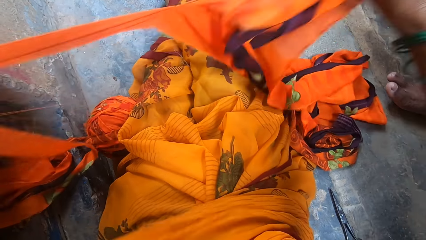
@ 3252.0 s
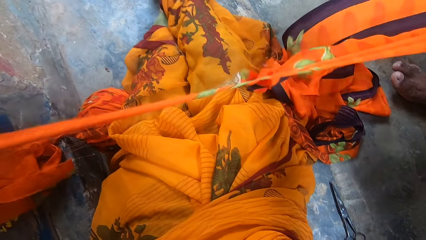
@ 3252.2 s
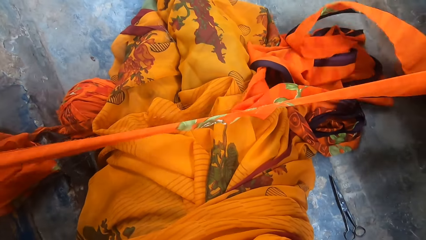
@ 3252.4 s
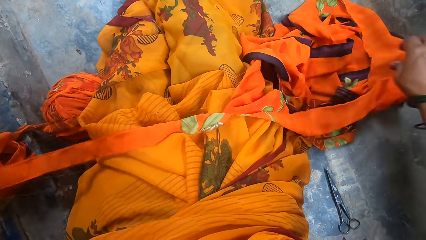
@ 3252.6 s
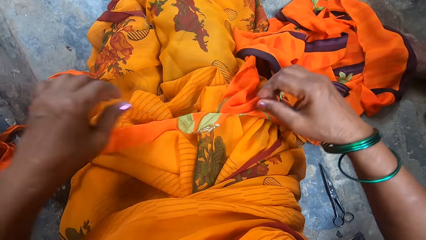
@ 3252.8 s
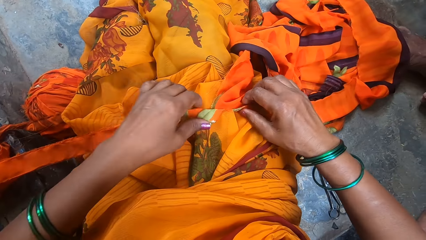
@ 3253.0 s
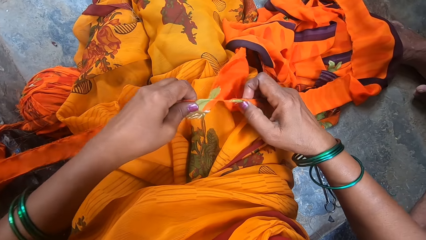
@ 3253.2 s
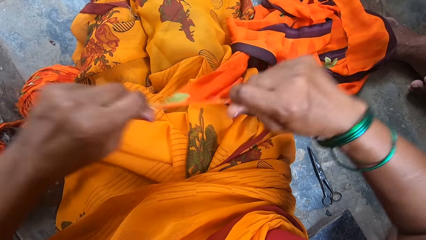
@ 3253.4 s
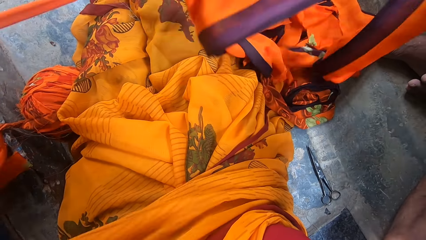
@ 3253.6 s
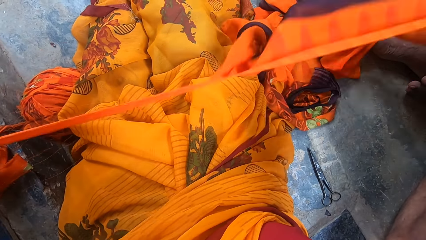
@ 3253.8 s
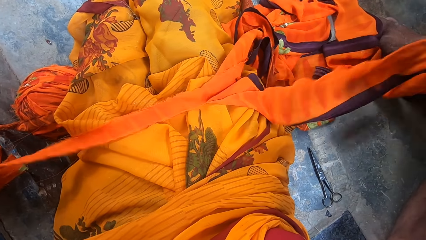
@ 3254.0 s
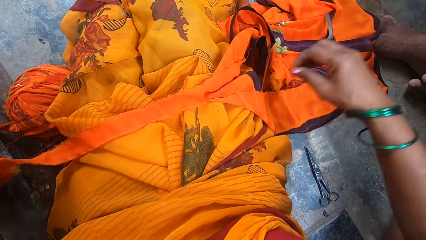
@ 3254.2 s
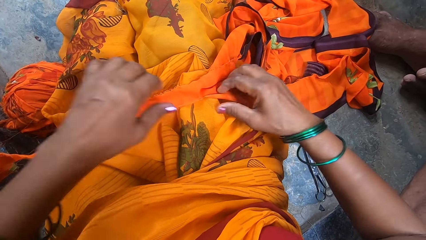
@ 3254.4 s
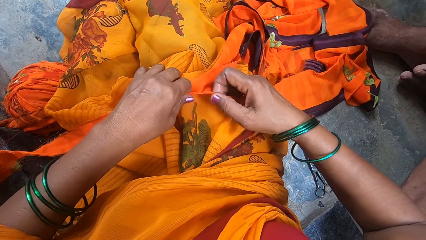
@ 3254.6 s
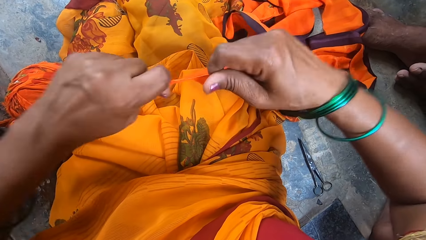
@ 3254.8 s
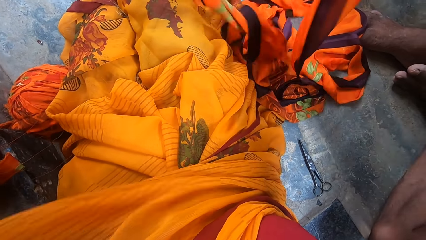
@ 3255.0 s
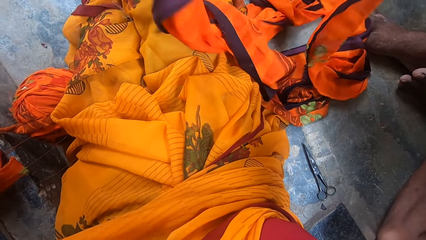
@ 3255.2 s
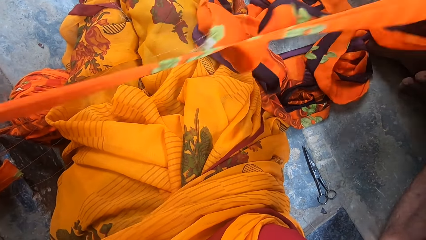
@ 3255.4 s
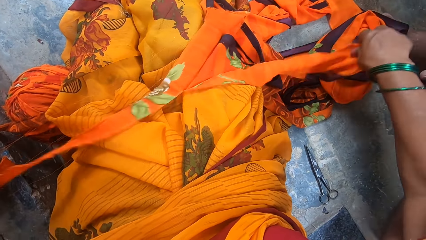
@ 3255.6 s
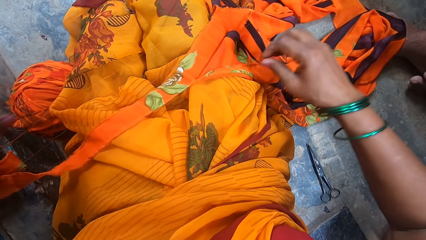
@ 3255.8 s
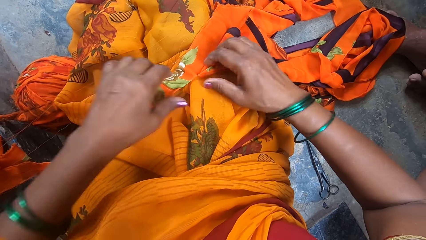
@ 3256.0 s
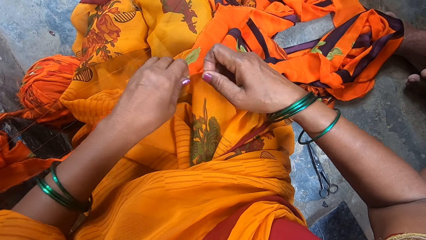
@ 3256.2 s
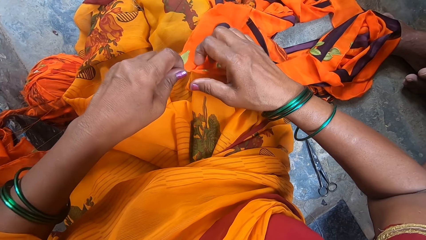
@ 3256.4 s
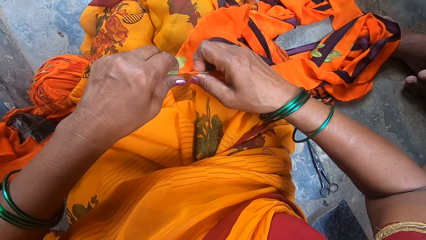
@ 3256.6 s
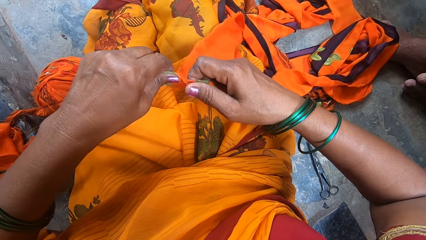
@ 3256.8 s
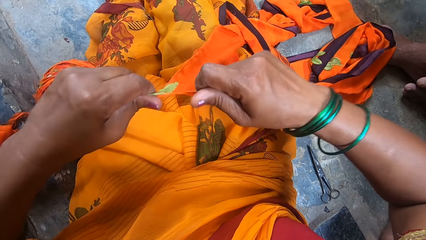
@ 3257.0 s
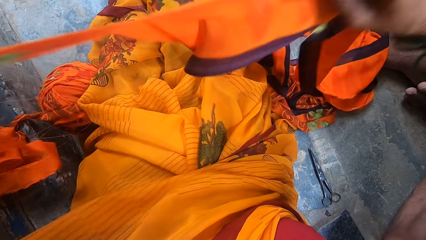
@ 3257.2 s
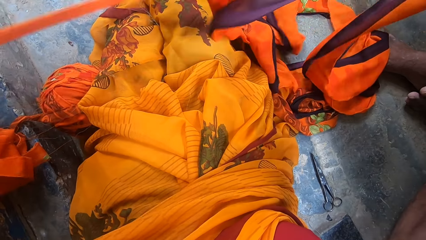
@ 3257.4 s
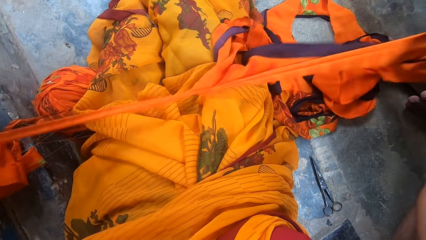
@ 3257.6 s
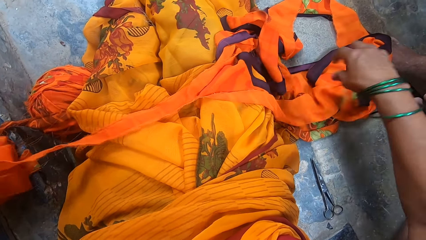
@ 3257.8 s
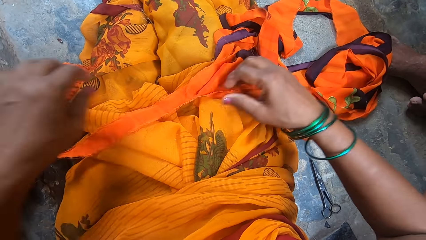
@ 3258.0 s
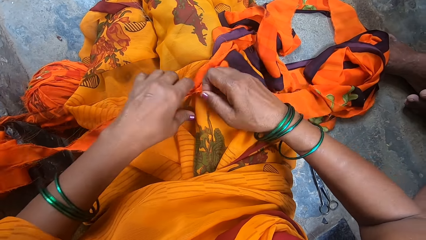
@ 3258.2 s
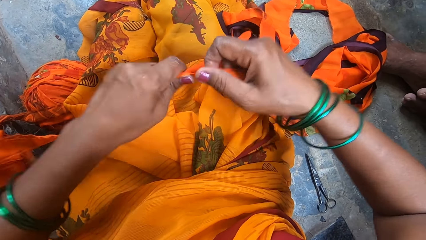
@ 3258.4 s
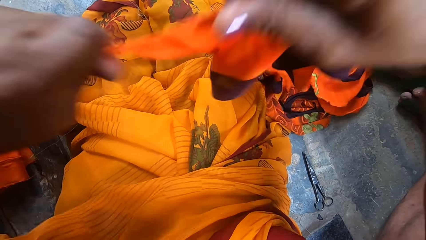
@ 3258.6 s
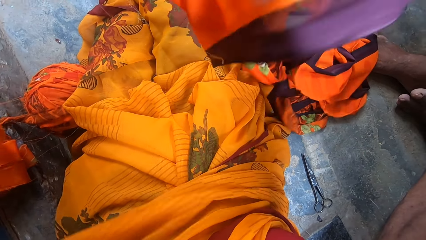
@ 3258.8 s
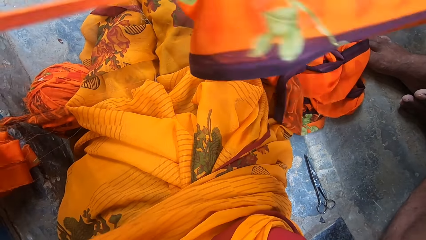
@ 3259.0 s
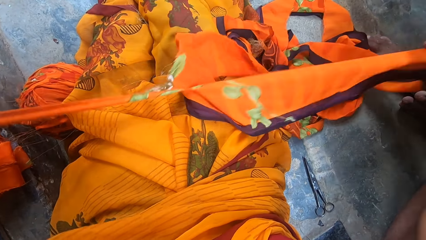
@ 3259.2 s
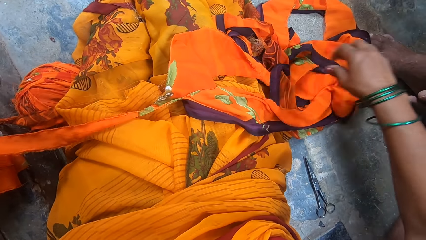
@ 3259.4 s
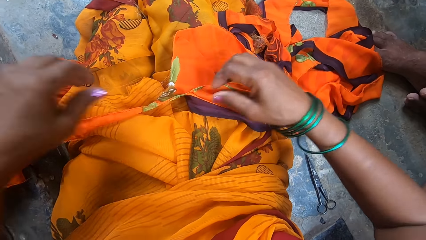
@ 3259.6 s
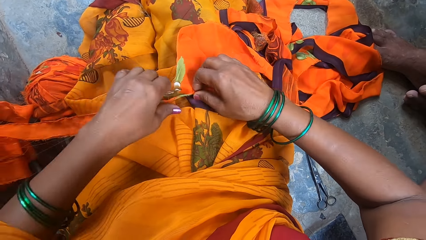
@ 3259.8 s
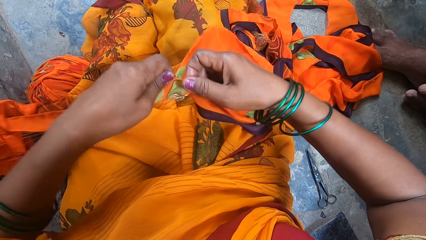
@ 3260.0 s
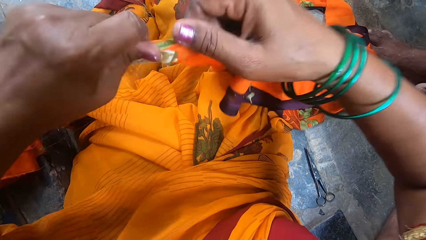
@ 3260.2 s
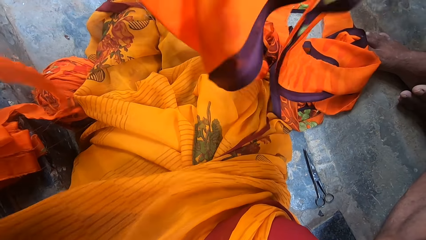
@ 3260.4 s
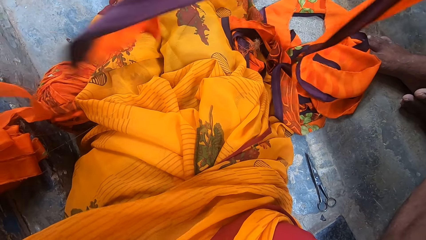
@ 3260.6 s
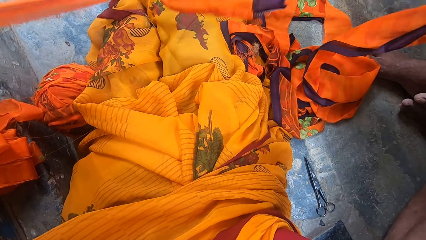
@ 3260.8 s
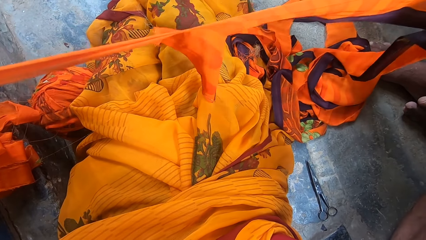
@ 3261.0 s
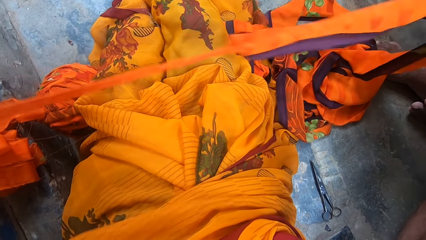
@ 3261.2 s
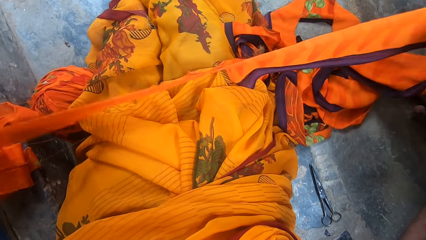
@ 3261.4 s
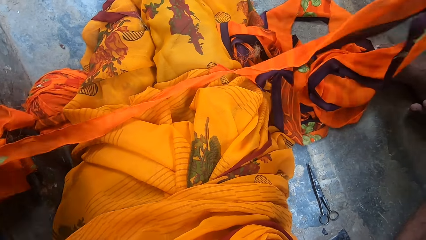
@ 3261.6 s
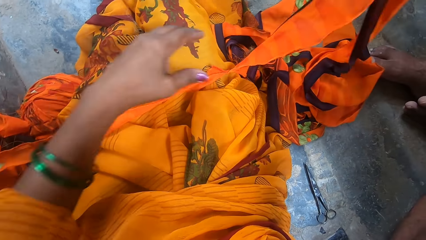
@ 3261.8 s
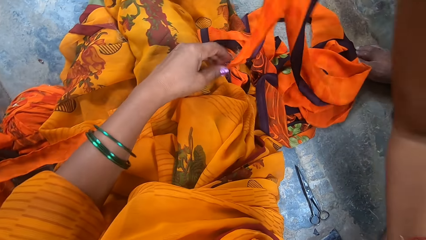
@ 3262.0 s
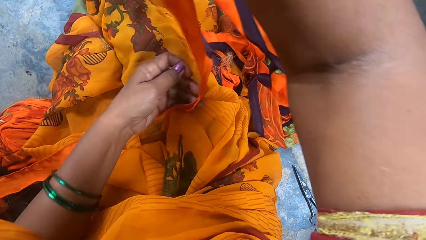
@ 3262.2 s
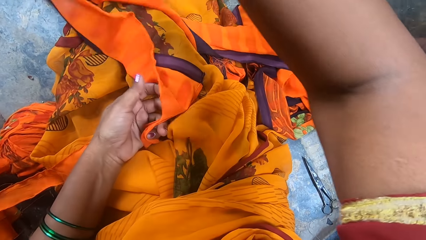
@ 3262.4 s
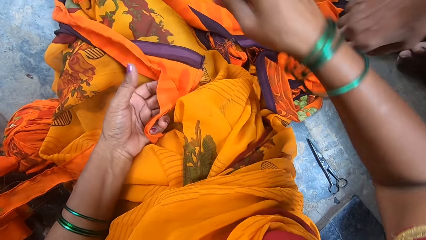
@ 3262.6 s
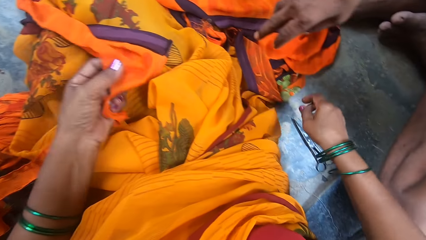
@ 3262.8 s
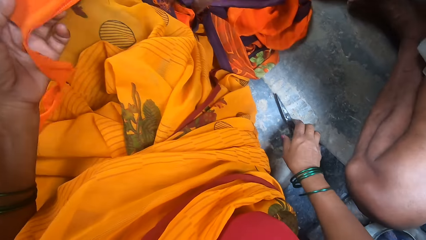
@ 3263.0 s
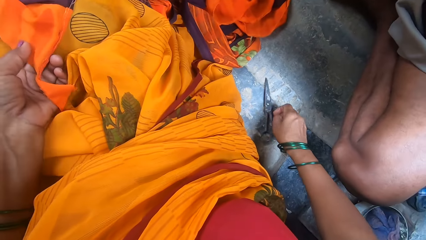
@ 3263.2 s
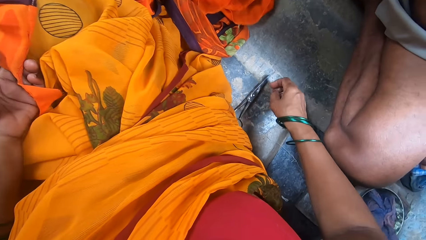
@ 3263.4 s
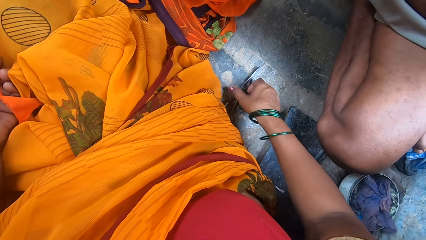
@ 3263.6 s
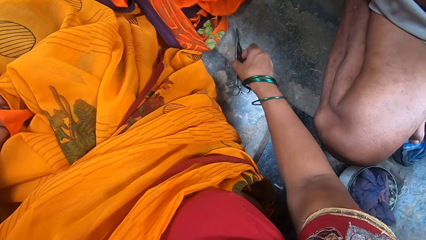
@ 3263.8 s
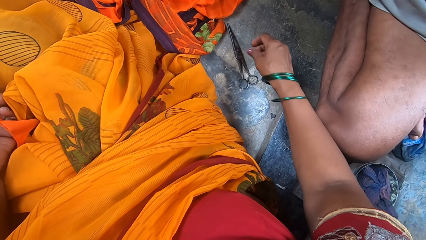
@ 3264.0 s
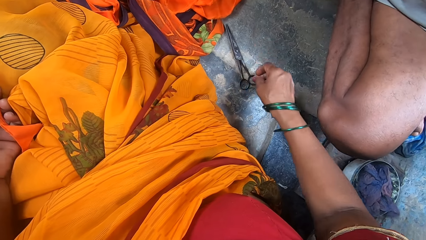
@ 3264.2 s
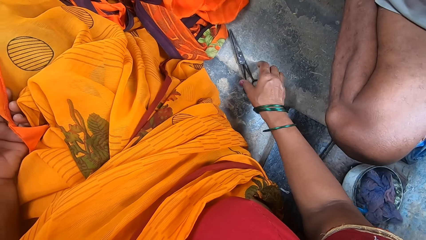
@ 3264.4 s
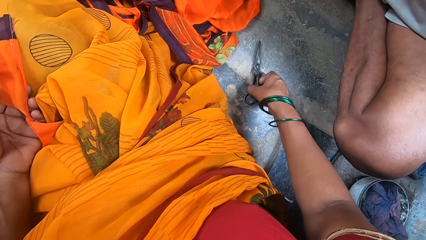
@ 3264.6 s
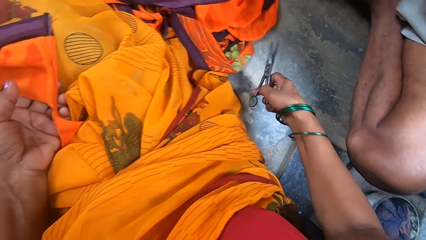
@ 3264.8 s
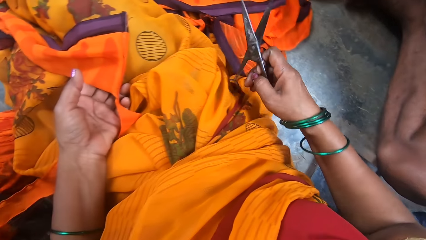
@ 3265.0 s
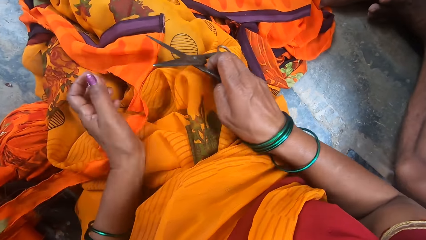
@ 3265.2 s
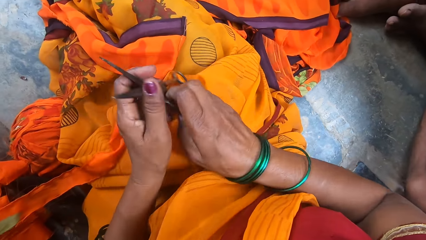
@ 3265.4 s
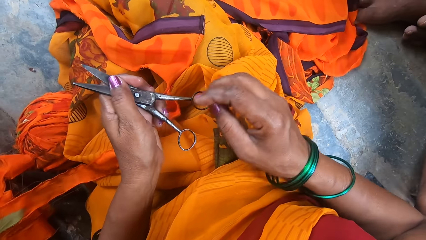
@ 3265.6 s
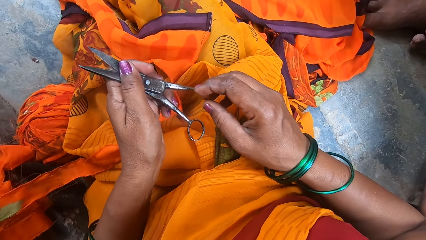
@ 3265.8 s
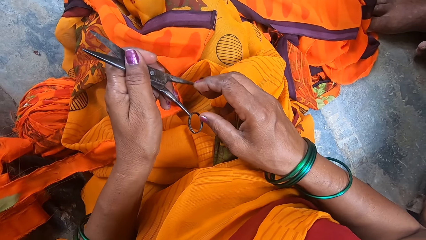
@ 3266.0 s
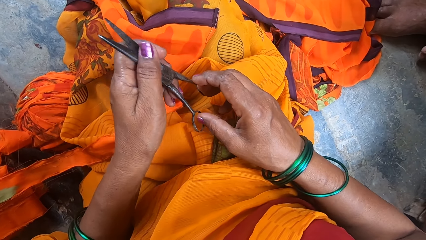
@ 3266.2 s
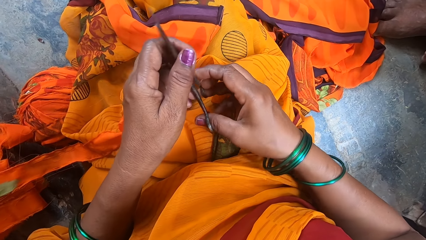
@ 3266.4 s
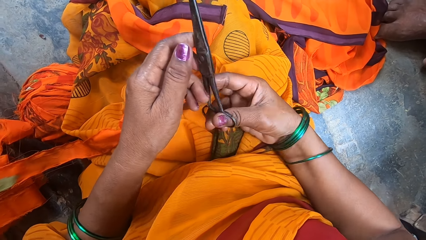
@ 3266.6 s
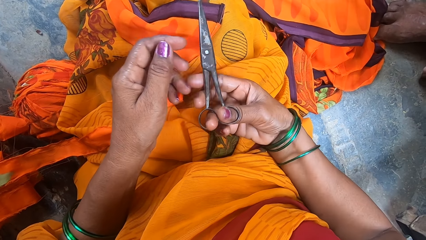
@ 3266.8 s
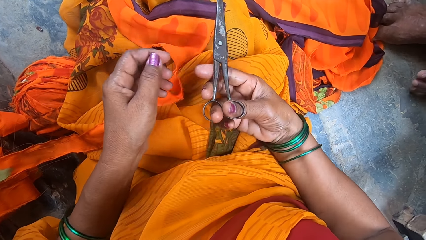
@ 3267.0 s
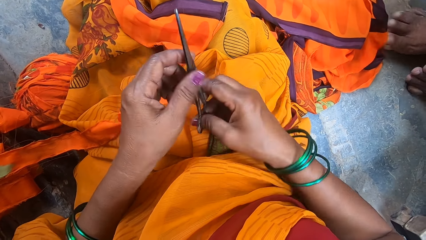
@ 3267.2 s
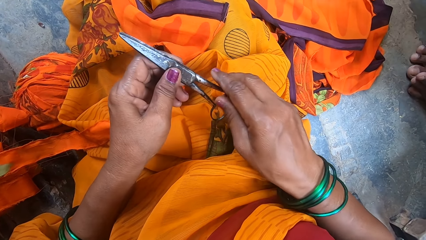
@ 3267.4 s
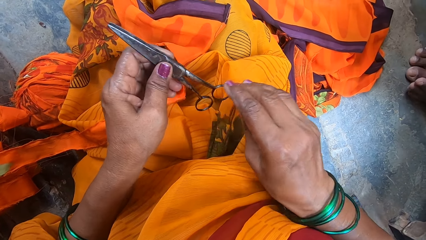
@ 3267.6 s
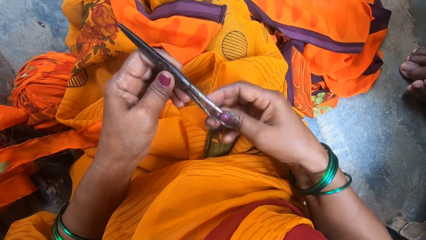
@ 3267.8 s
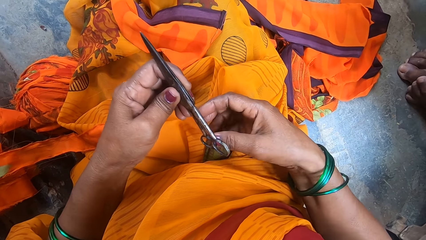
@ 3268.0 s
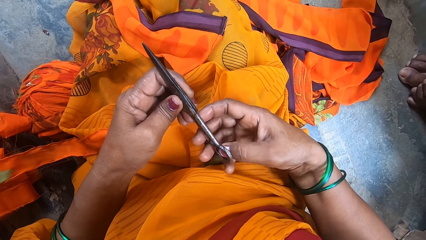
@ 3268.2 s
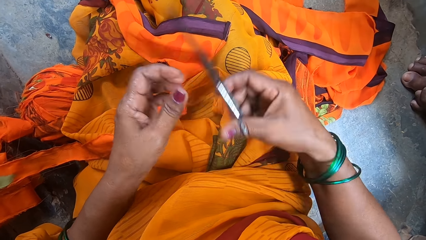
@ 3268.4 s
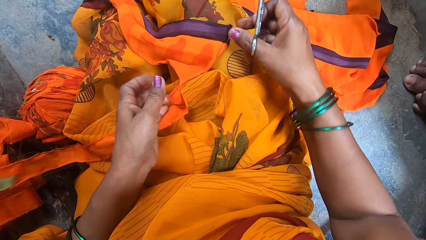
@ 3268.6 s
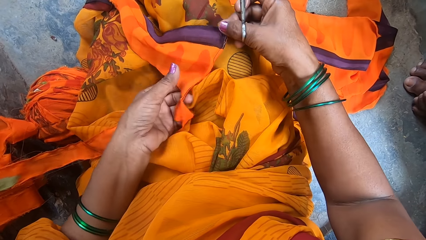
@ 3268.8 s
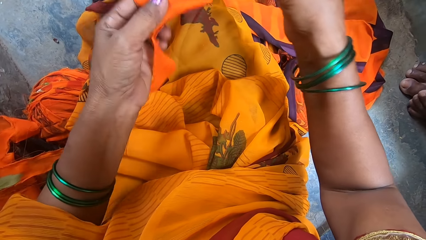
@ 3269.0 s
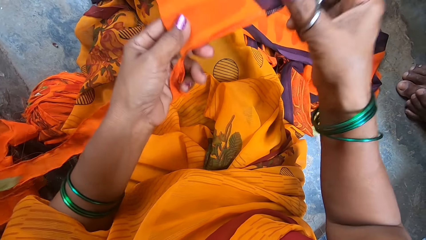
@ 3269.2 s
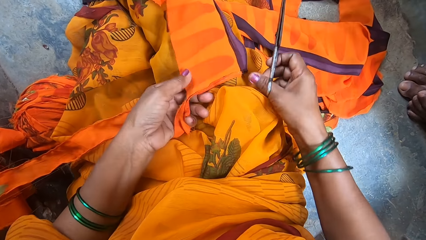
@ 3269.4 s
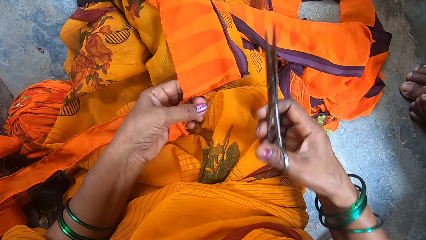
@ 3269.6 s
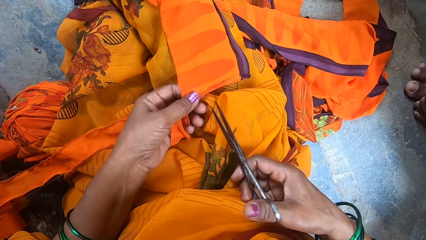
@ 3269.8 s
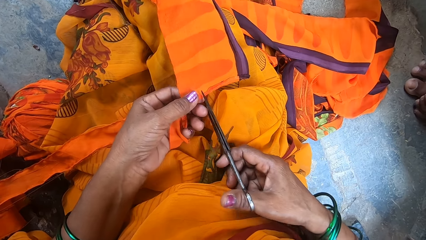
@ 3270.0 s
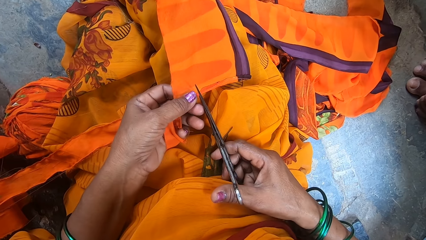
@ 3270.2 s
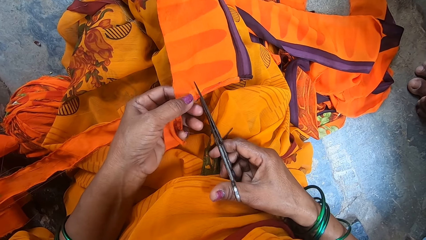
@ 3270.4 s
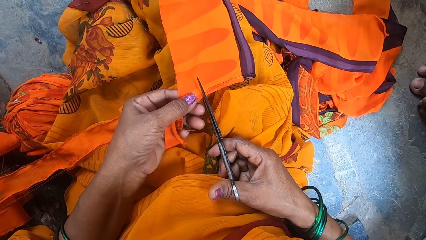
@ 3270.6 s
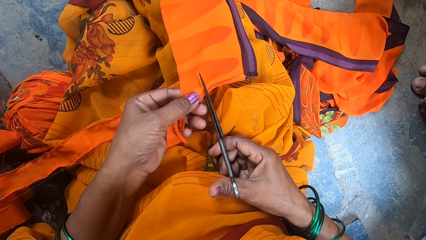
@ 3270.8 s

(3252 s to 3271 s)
The camera wearer holds the fabric. She tears the fabric. She drops the fabric on her thighs. She picks up the fabric. She tears the fabric. She drops the fabric on her thighs. She picks up the fabric. She tears the fabric. She drops the fabric on her thighs. She picks up the fabric. She tears the fabric. She drops the fabric on her thighs. She picks up the fabric. She tears the fabric. She drops the fabric on her thighs. She picks up the fabric. She tears the fabric. A man shouts. The camera wearer holds the fabric. The man gestures at the camera wearer. The camera wearer picks up the scissors from the floor. She drags the scissors on the floor. She holds the scissors. The man puts his legs together. The camera wearer holds the scissors. She picks up the fabric. She places the fabric on her lap. She cuts the cloth with the scissors.
